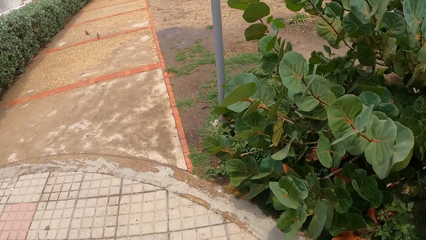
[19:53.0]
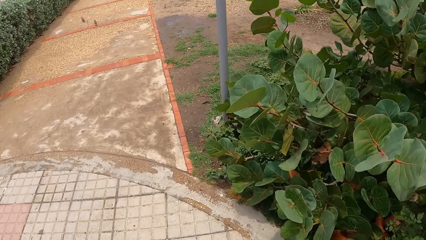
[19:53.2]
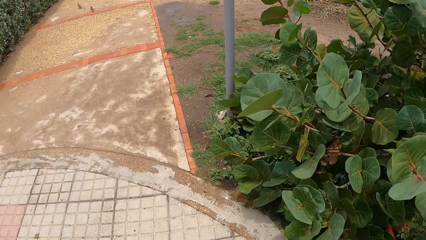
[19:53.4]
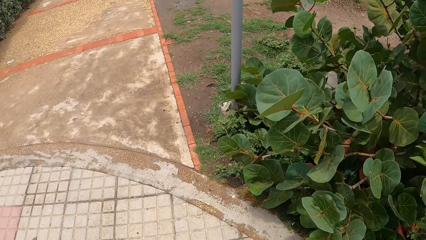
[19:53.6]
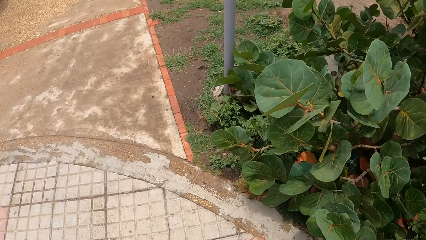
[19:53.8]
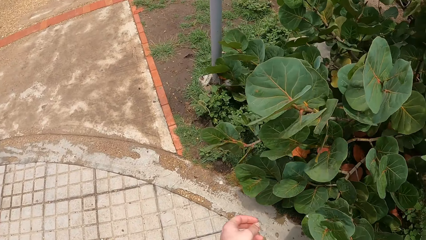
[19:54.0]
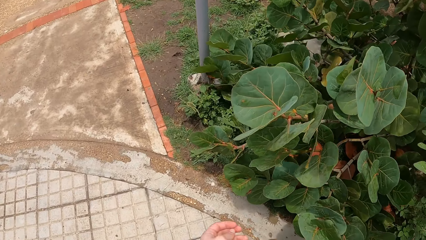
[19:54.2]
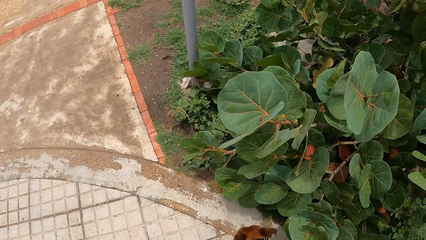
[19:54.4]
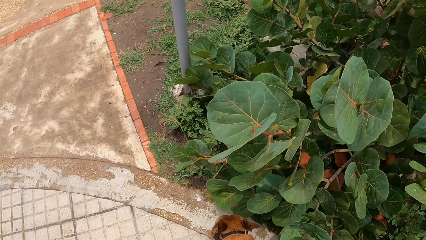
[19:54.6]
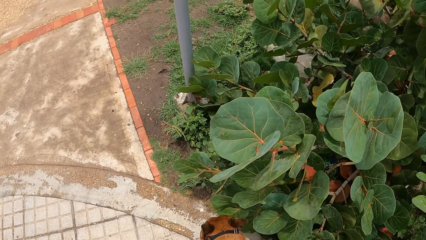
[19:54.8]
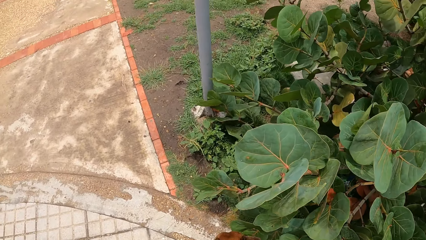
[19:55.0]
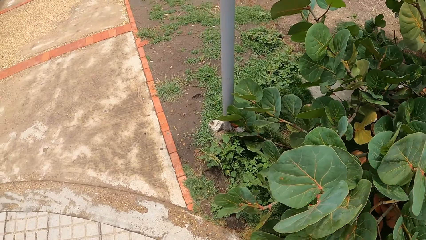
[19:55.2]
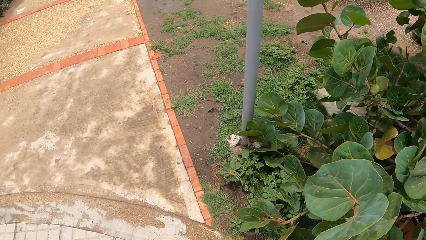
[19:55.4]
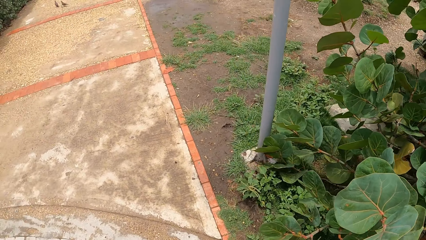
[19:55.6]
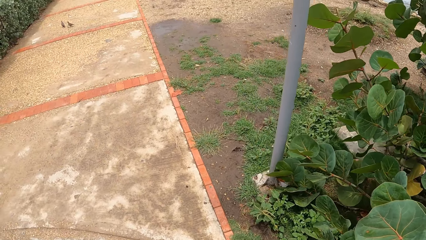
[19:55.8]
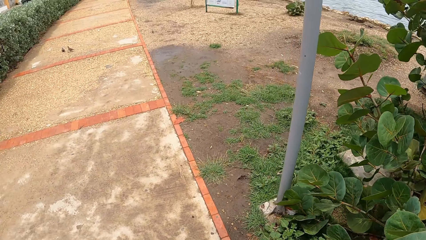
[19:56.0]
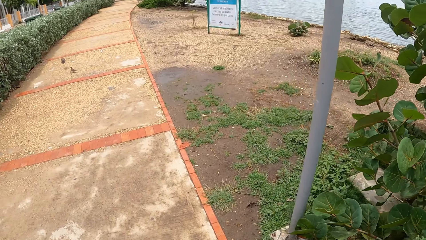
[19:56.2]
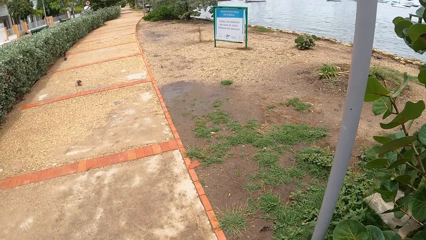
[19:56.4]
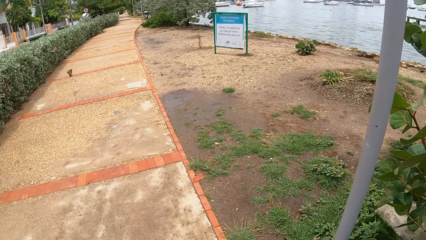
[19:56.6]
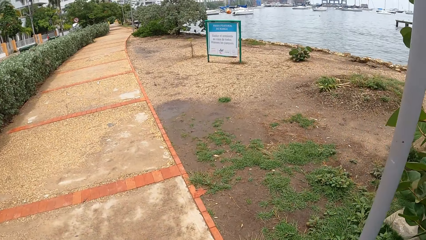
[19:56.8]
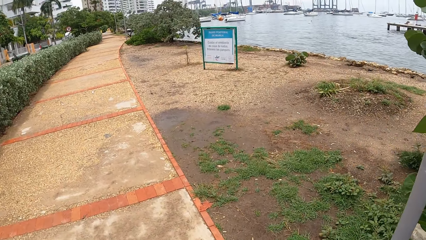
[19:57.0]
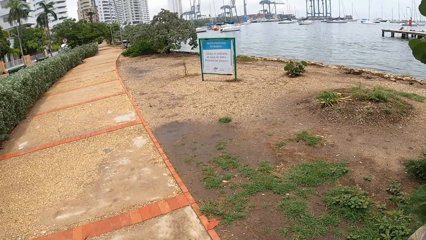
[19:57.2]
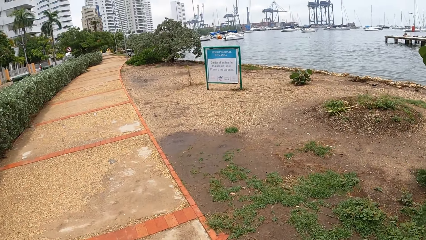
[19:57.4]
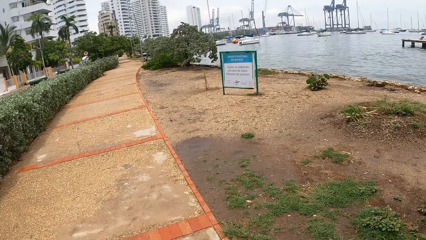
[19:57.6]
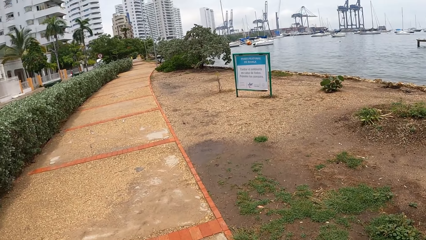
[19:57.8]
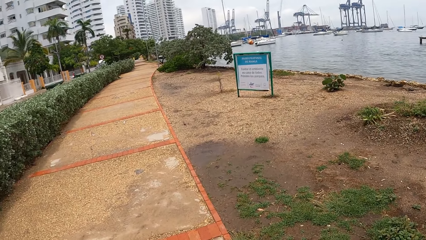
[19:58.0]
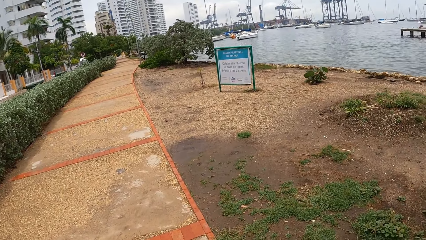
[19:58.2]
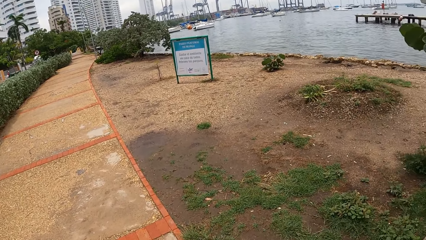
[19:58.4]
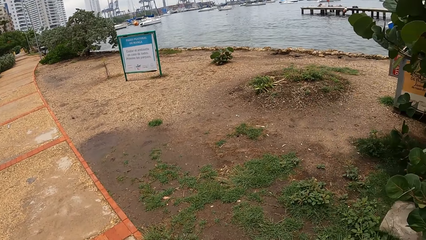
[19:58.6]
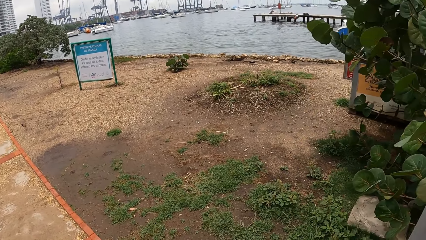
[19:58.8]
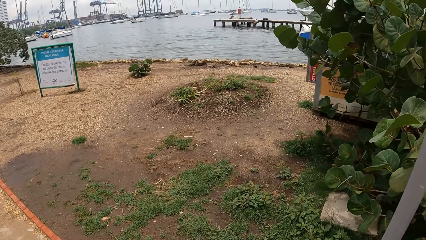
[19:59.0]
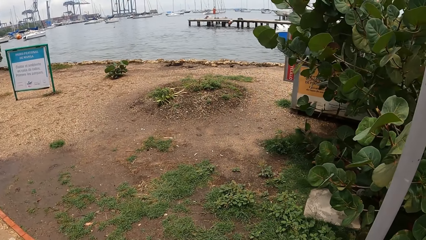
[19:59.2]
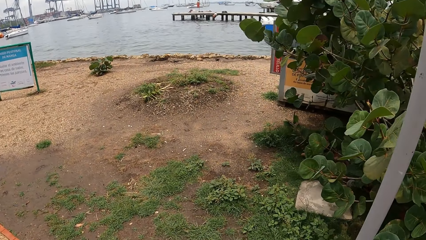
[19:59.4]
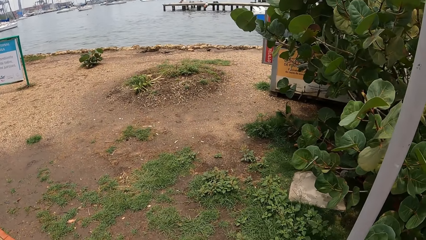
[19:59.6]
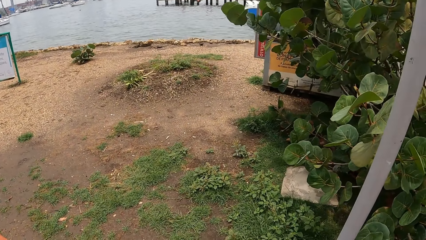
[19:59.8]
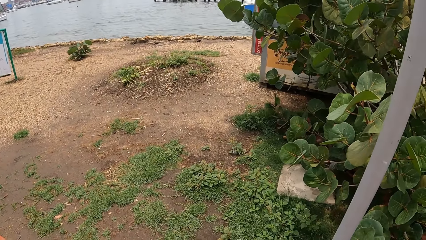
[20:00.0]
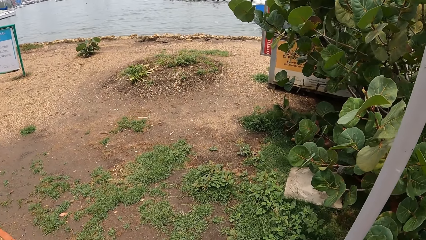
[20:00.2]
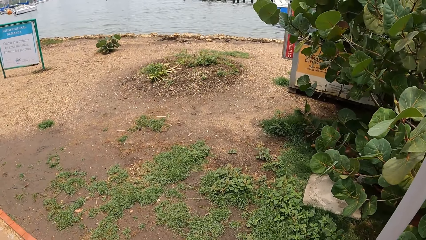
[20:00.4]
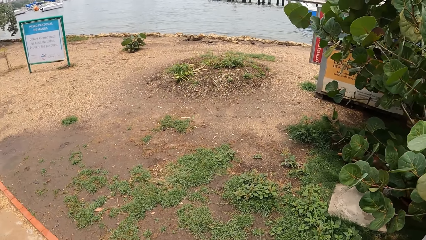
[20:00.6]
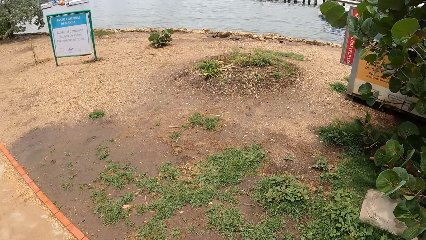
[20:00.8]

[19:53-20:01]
The camera wearer walks on the pavement. They look around.

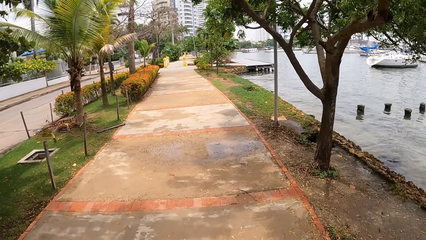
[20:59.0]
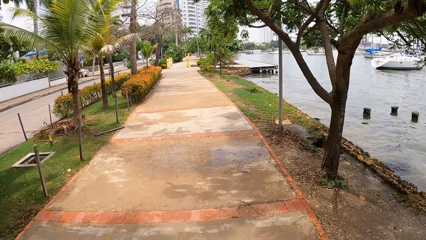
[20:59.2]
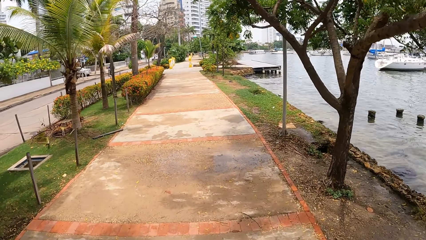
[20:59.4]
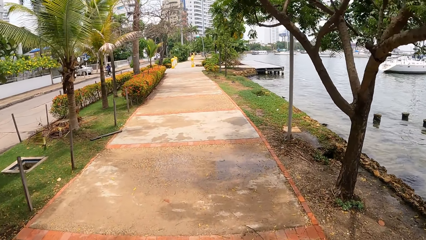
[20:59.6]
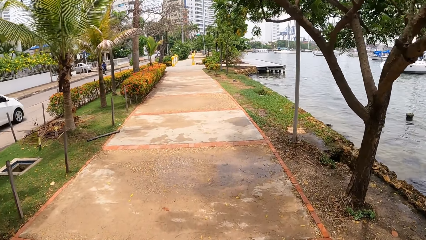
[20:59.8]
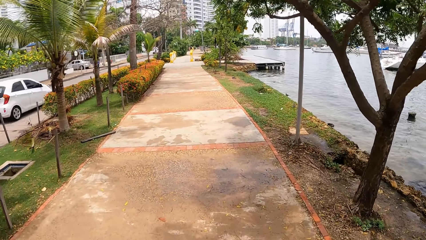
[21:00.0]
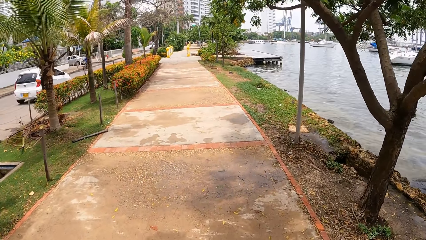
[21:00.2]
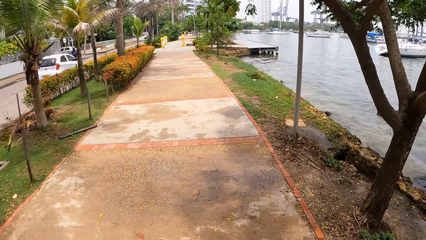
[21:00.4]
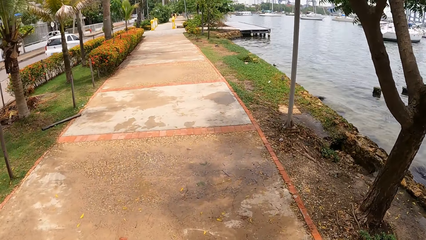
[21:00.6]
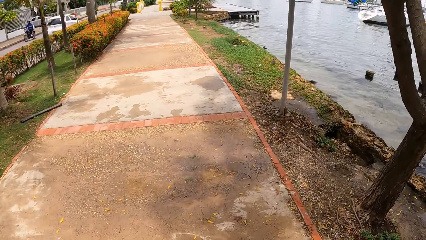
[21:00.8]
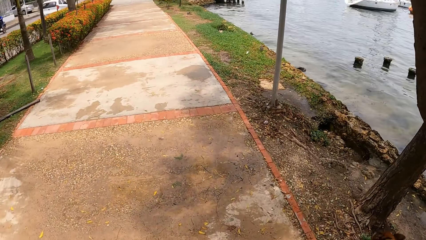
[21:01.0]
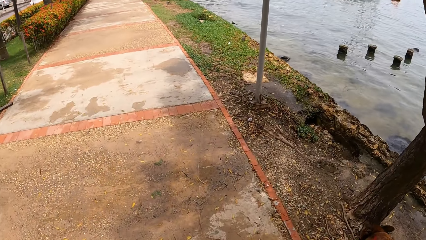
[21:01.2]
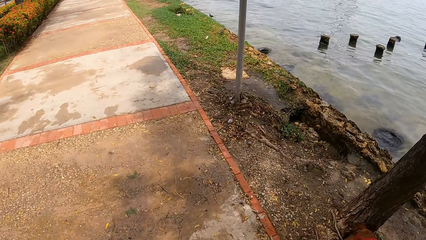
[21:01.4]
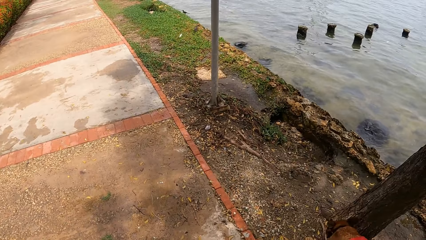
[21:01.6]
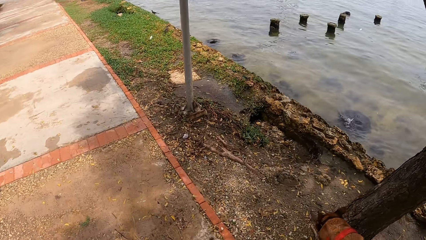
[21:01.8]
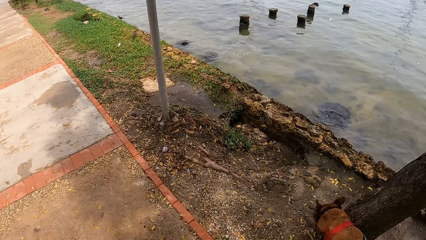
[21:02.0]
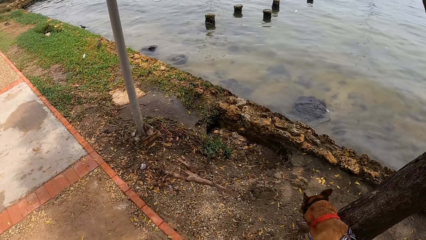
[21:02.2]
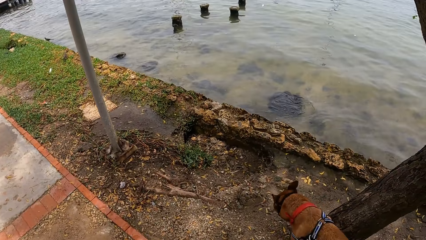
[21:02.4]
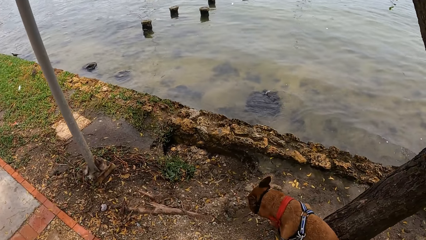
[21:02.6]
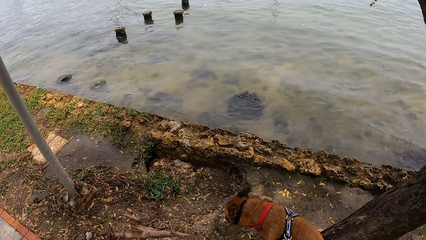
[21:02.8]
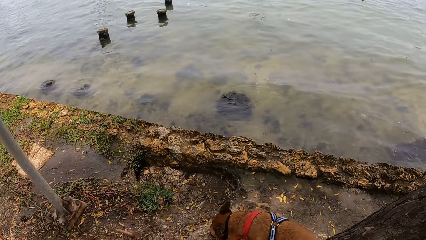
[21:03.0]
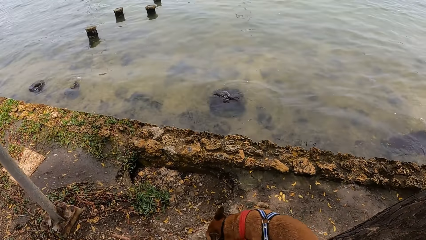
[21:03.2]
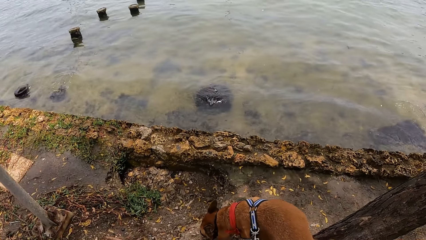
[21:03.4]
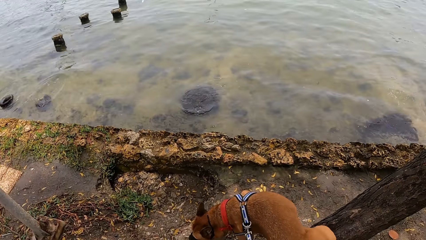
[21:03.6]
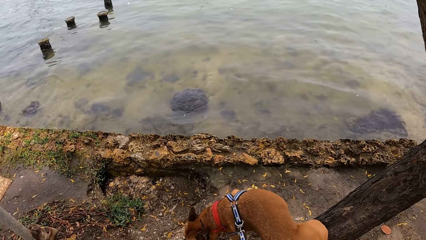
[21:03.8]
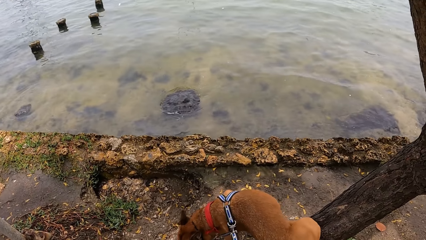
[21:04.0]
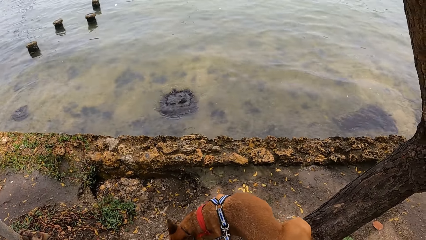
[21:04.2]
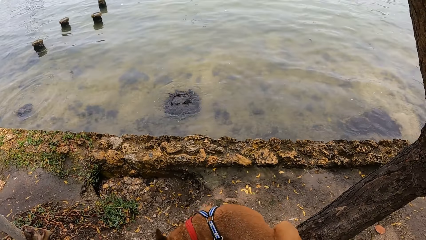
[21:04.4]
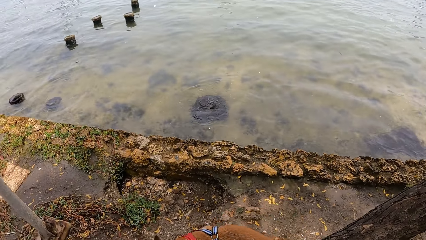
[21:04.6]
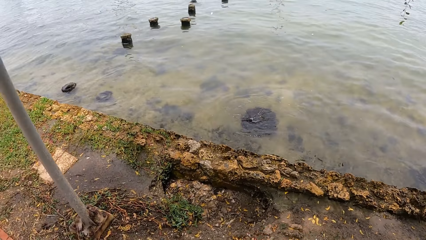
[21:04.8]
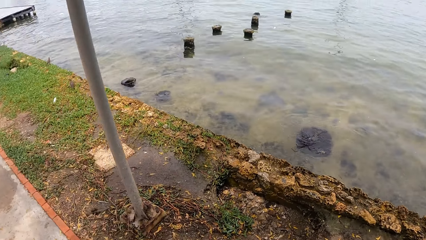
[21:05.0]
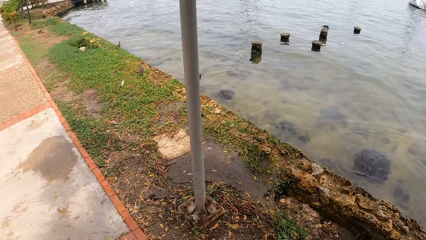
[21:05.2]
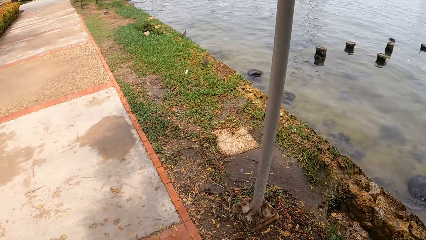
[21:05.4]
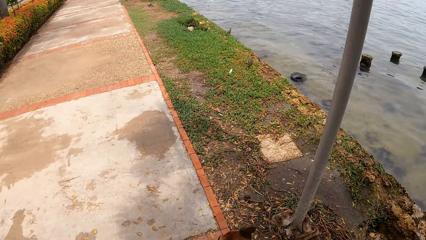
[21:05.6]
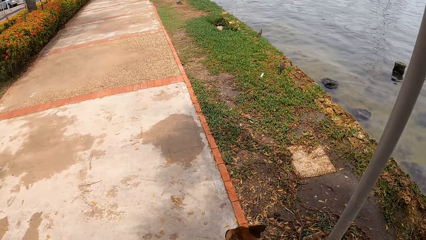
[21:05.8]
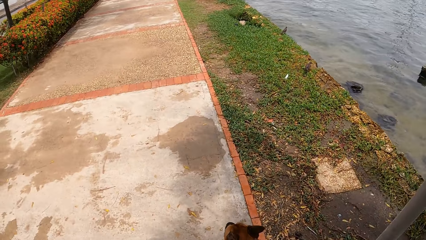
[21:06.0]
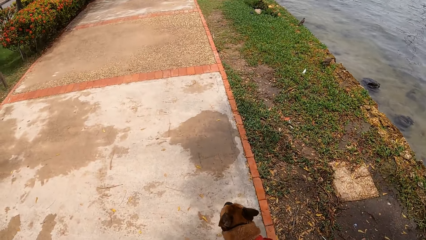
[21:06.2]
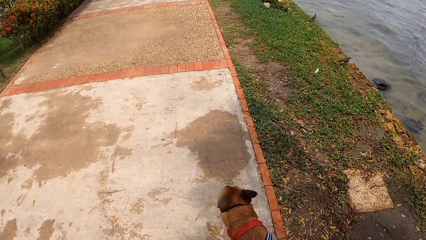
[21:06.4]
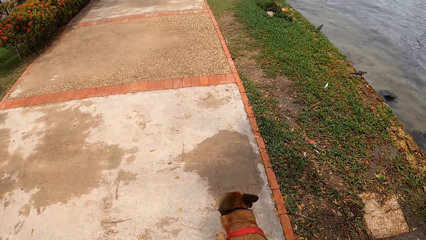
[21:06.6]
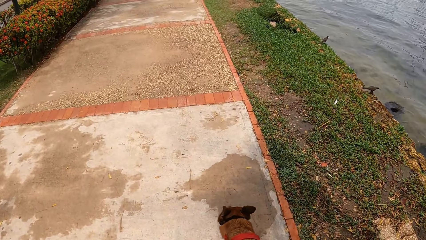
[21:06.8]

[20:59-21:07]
The camera wearer stands in the footpath. They look at the beach. They walk on the beach pavement.
